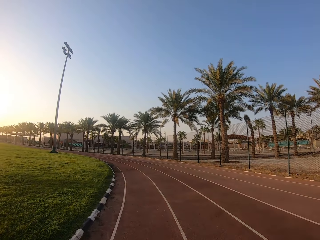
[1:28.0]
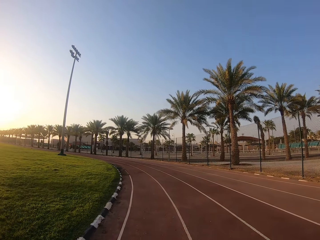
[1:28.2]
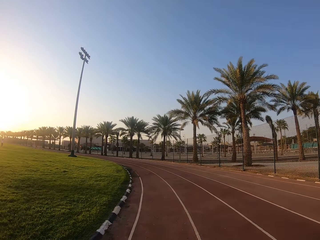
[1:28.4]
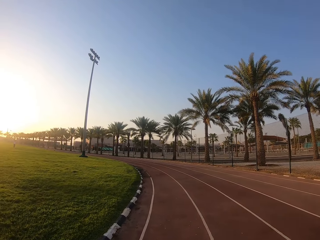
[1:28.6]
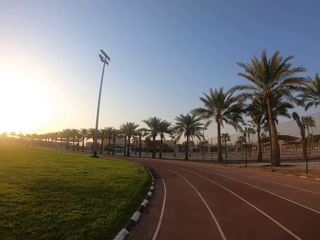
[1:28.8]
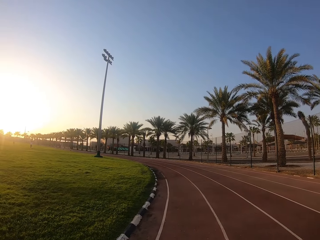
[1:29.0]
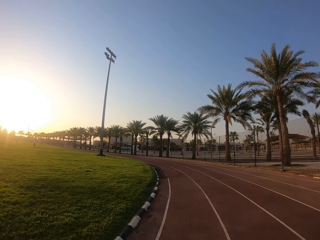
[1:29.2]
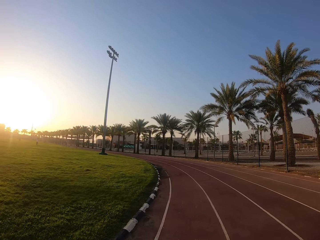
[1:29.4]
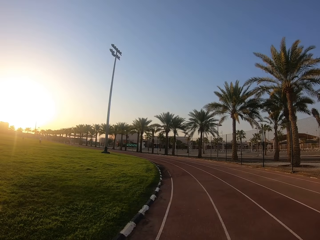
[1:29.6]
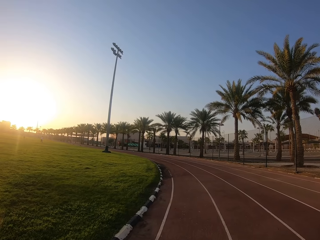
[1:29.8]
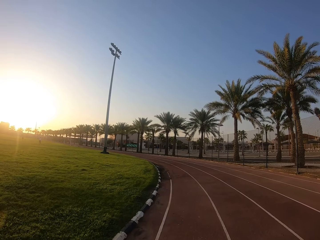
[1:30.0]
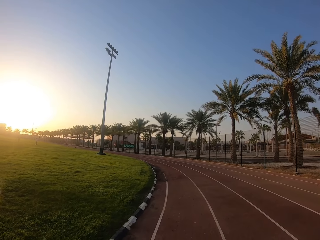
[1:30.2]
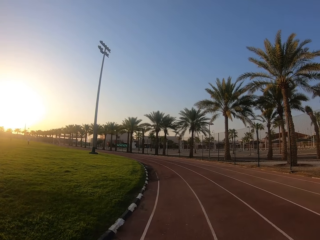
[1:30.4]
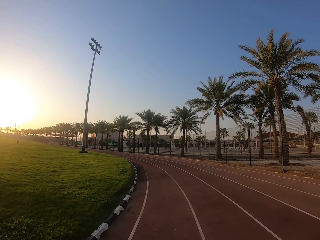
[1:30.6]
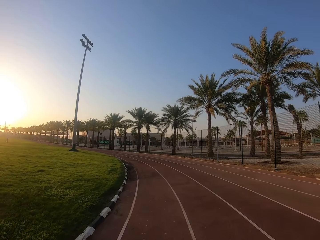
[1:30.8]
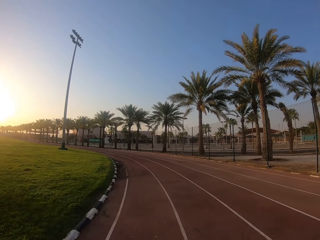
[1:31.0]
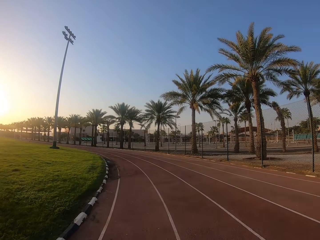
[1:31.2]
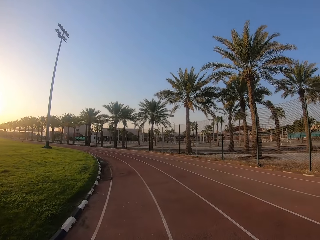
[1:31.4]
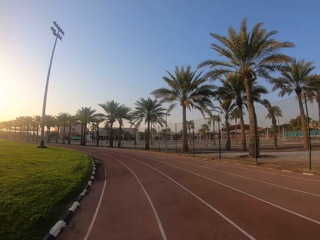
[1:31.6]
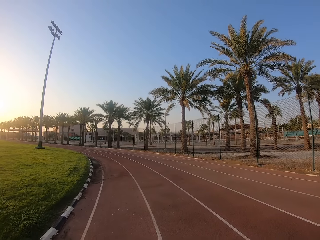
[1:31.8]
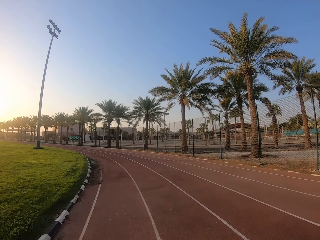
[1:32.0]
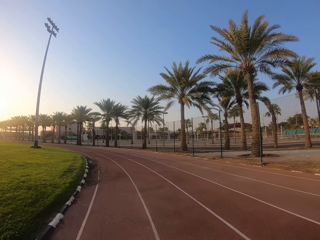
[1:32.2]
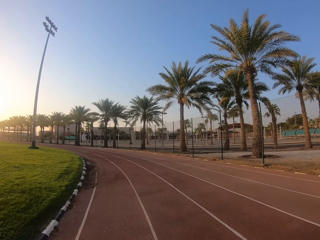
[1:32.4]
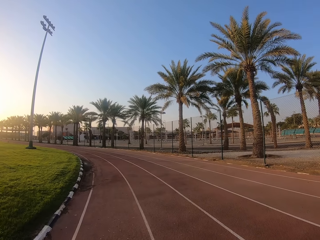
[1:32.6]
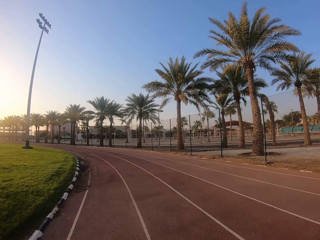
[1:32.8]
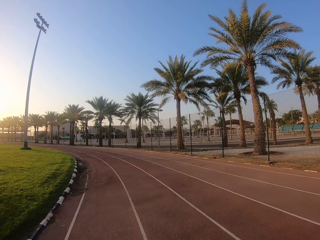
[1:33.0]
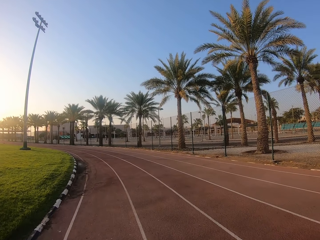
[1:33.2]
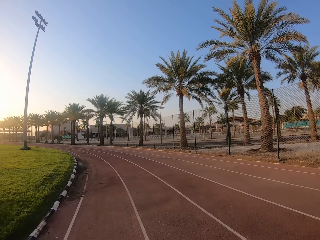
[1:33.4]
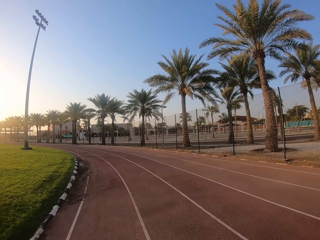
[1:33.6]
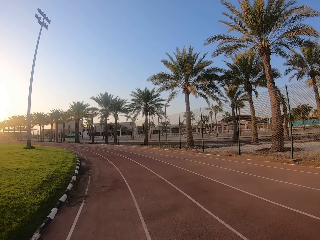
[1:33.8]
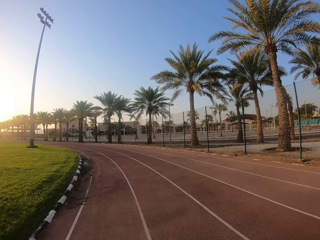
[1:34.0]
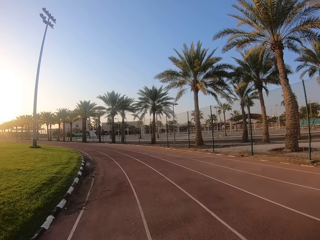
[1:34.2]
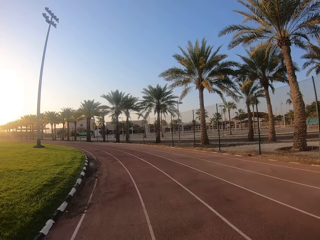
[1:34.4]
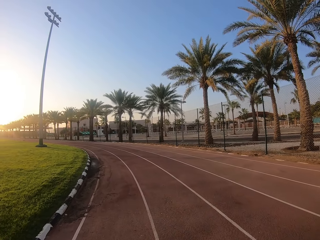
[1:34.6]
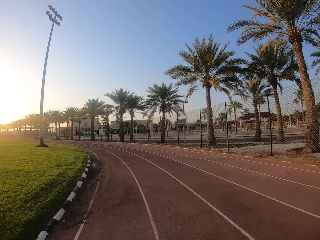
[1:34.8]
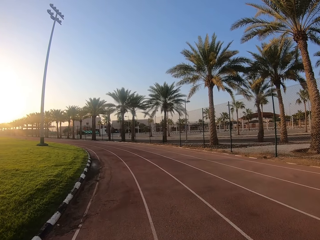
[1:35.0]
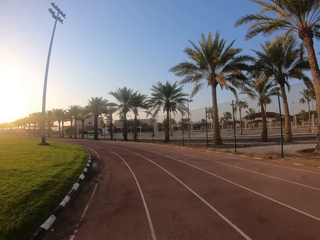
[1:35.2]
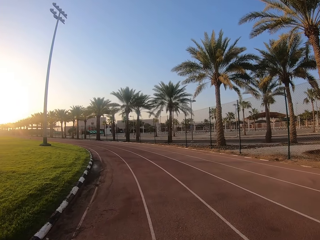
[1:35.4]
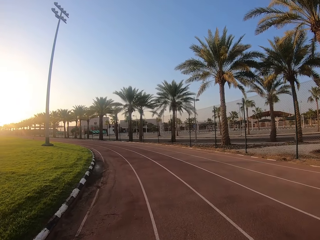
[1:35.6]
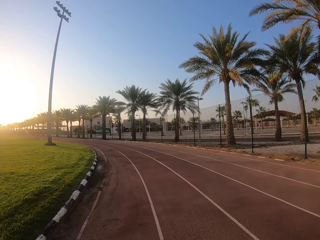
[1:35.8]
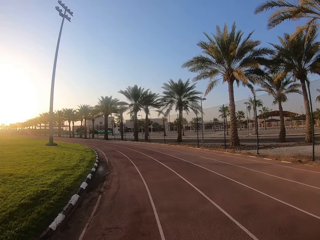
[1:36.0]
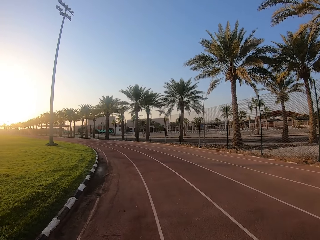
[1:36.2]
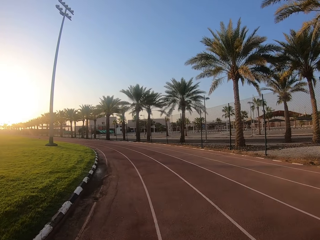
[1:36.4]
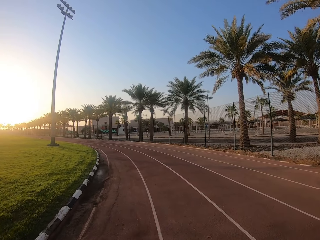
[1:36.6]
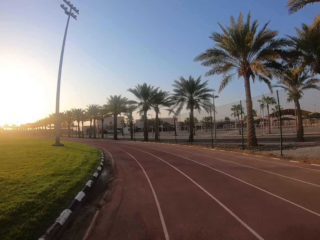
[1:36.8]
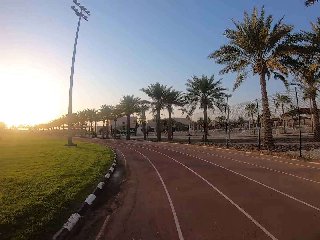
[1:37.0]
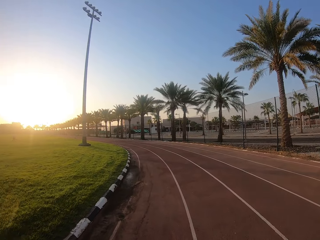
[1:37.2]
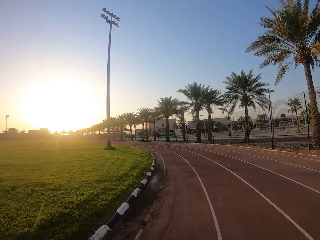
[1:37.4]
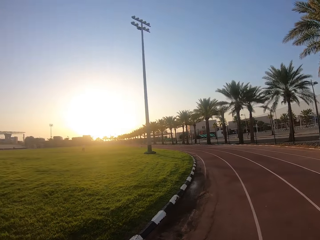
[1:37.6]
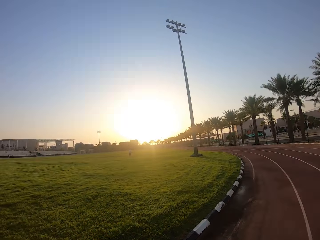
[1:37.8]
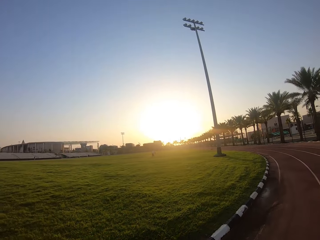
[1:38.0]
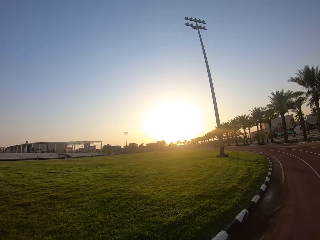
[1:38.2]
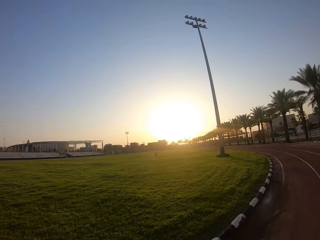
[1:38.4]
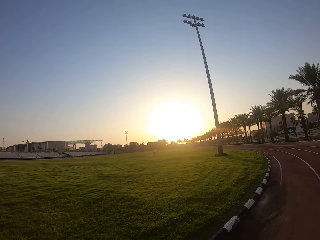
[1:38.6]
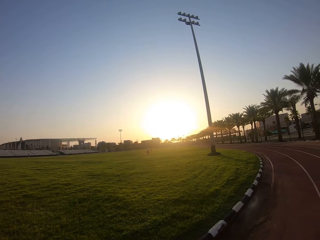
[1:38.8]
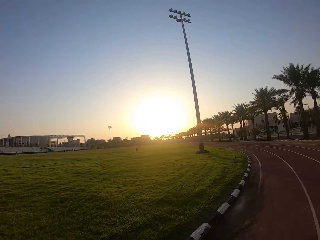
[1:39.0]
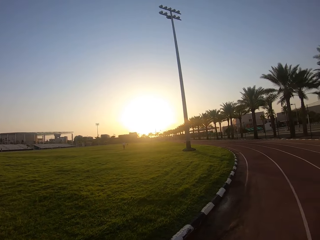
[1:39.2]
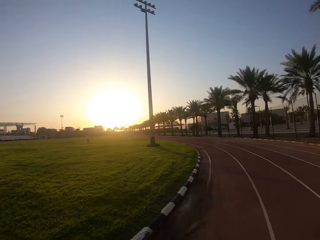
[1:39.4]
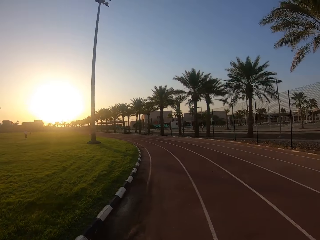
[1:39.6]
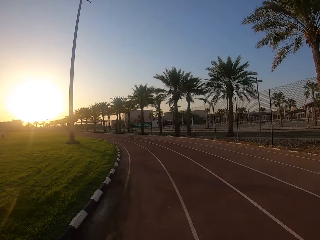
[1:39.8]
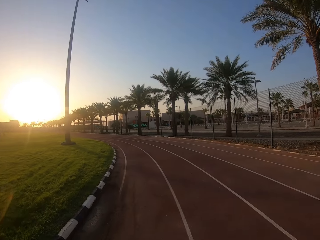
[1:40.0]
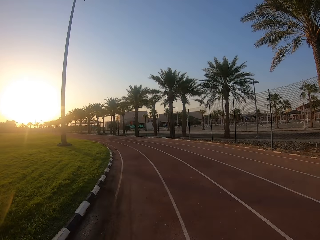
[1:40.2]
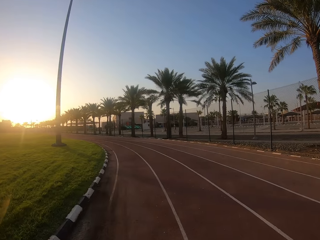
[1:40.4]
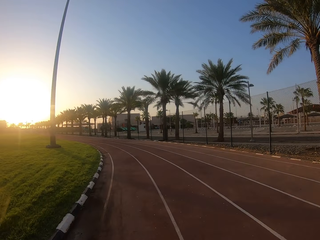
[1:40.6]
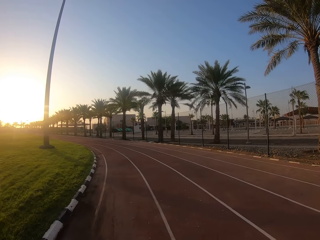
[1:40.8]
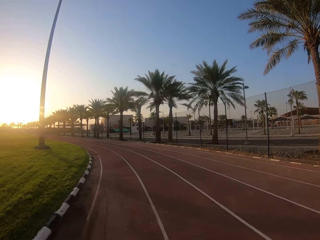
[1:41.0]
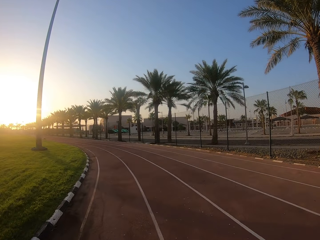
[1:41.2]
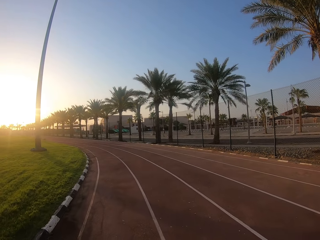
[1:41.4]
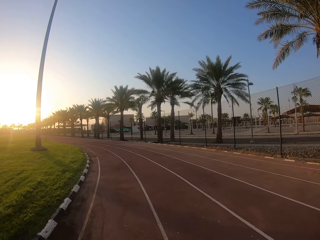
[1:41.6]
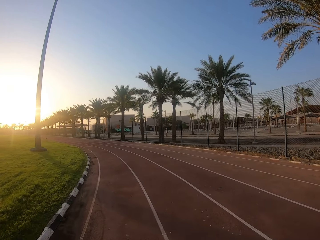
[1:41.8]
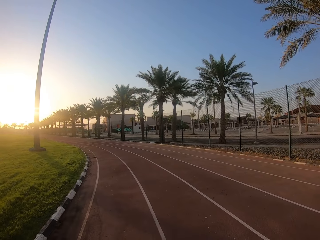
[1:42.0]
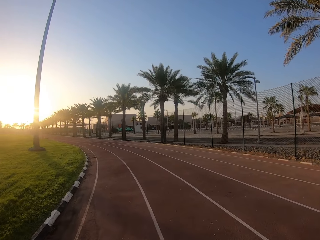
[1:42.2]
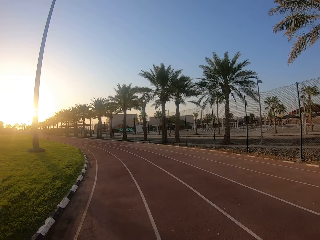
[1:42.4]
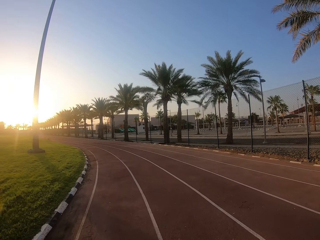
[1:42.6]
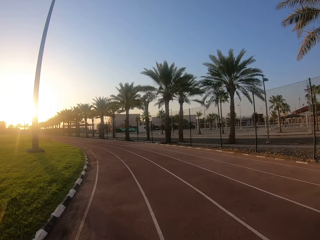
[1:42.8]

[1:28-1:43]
The camera wearer stares at the football pitch. They walk in the stadium.

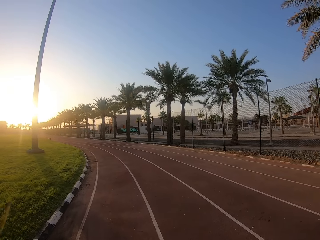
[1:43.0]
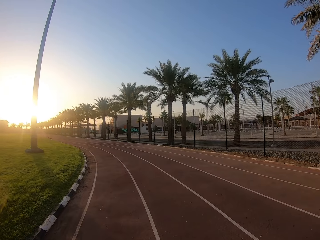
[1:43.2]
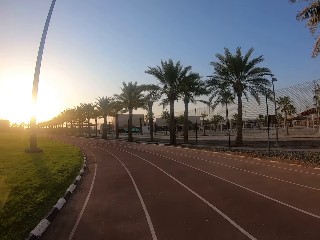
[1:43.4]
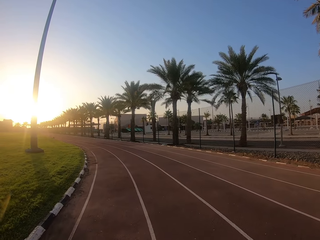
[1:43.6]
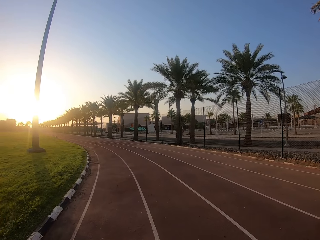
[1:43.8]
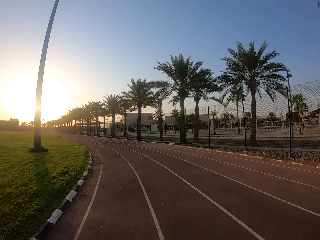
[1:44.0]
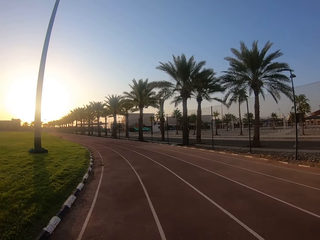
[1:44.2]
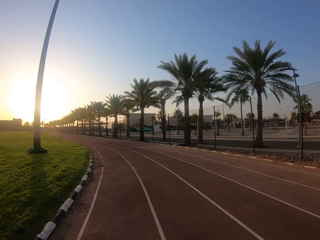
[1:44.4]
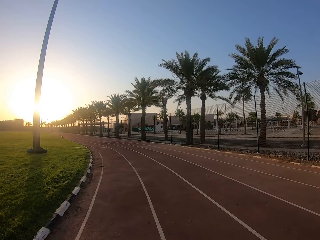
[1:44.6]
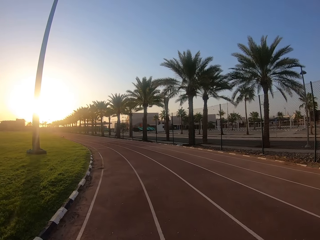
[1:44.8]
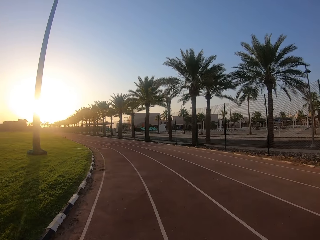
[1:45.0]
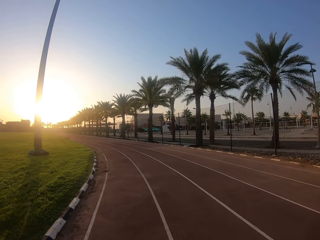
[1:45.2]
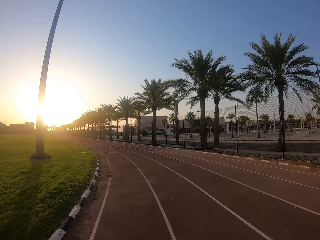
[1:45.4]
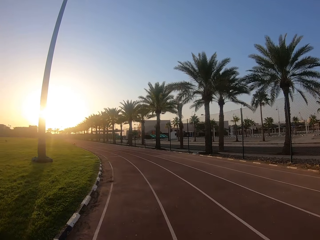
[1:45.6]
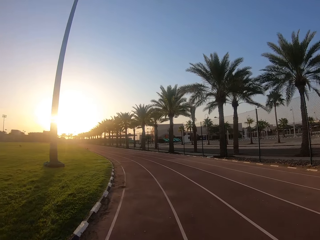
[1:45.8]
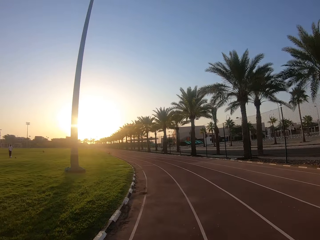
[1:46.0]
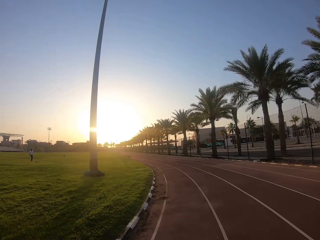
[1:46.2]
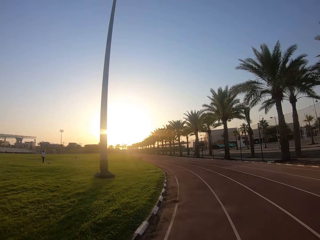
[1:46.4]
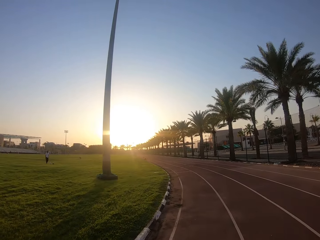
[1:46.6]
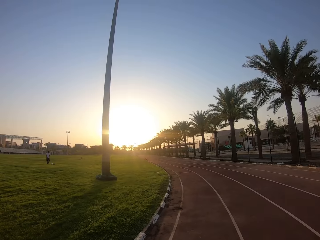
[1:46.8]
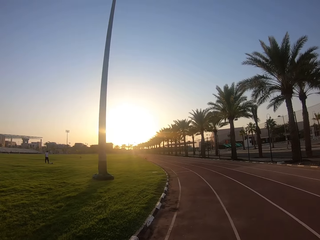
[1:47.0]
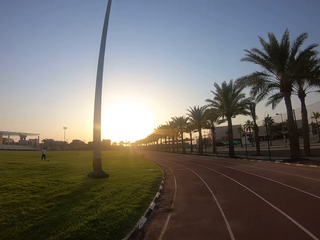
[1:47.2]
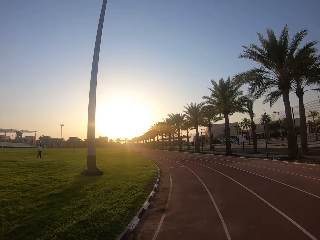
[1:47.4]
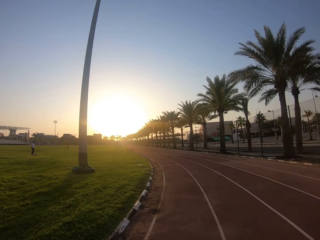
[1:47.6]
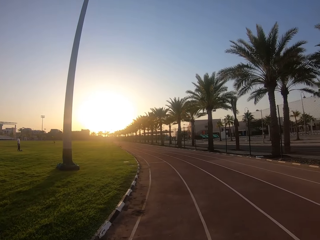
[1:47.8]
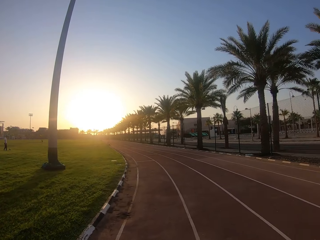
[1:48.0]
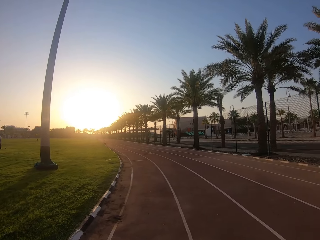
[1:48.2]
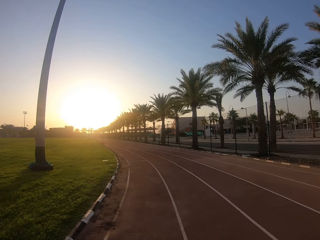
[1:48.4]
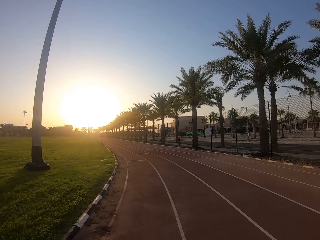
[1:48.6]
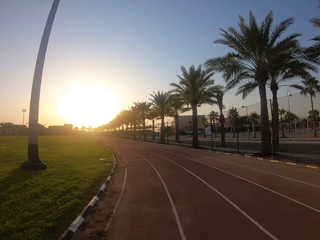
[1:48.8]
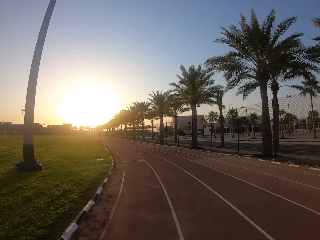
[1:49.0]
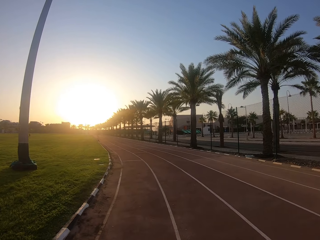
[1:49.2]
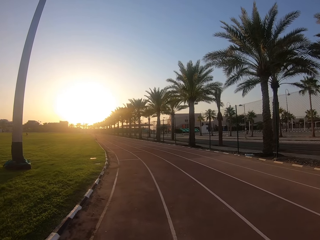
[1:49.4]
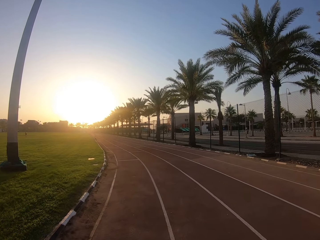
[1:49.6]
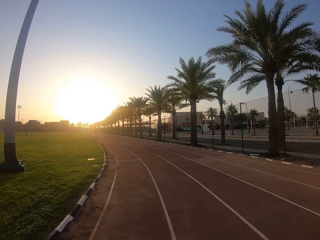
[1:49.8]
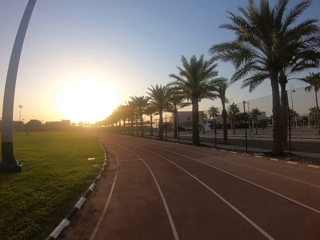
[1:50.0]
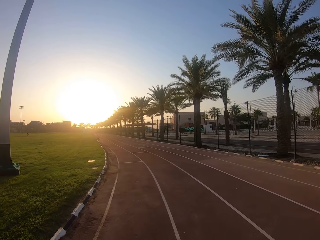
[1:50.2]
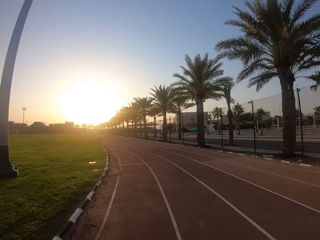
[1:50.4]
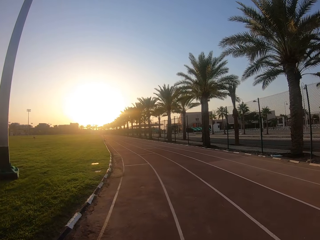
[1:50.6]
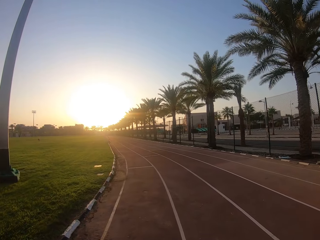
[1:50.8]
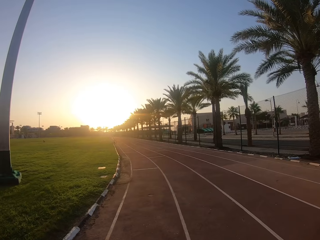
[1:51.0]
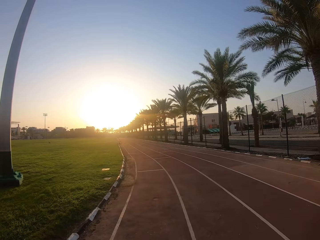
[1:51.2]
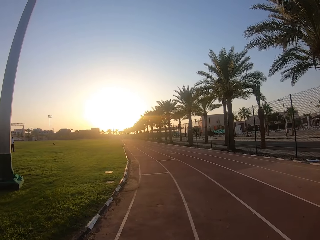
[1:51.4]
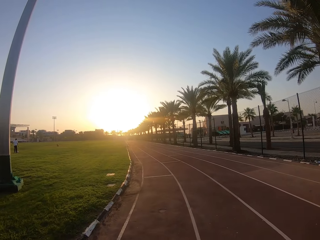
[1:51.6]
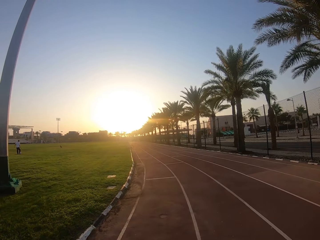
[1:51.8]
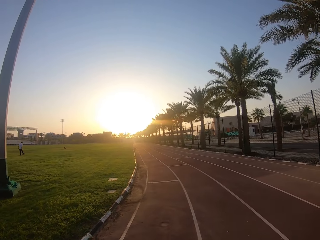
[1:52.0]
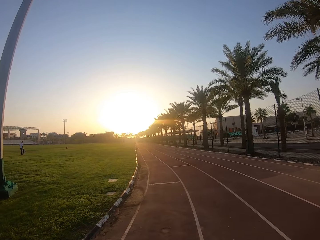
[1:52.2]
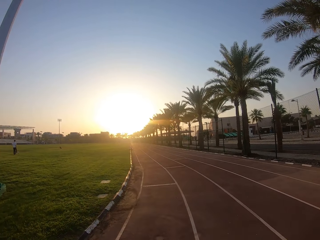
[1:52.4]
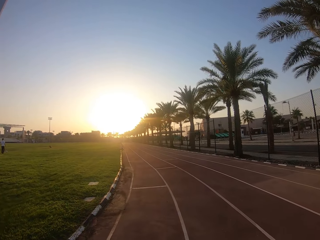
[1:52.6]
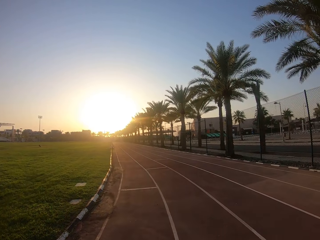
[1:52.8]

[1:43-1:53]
The camera wearer stares at the football pitch. They walk in the stadium.
